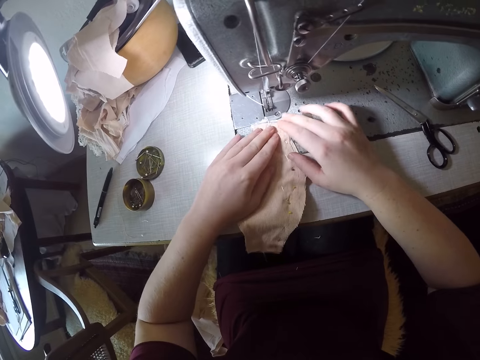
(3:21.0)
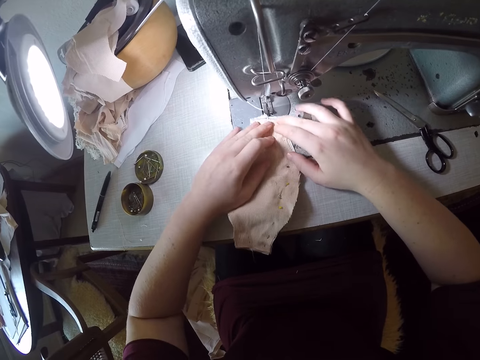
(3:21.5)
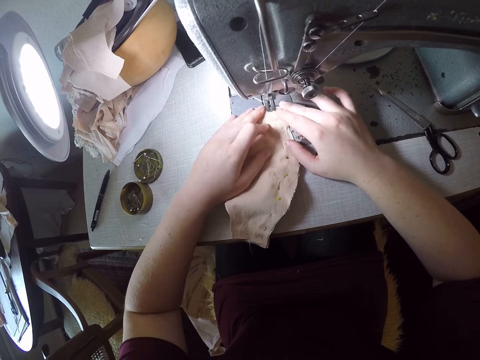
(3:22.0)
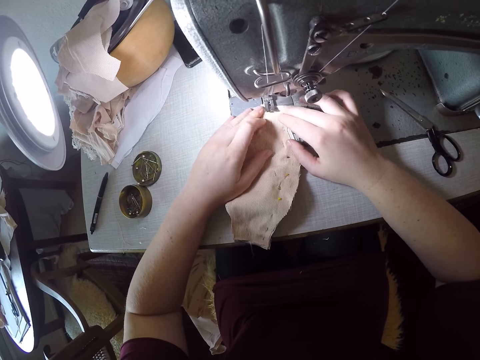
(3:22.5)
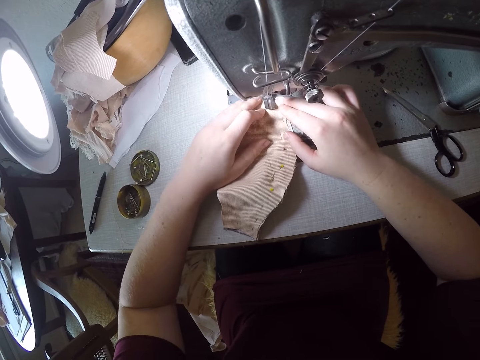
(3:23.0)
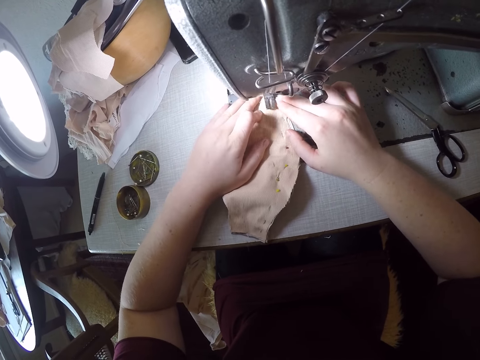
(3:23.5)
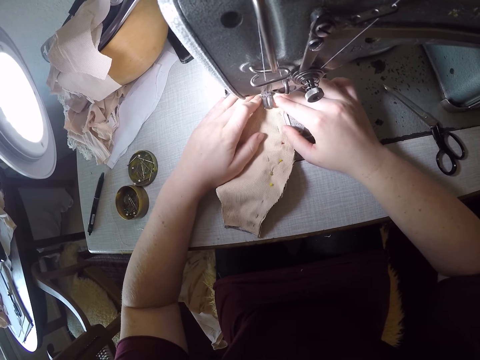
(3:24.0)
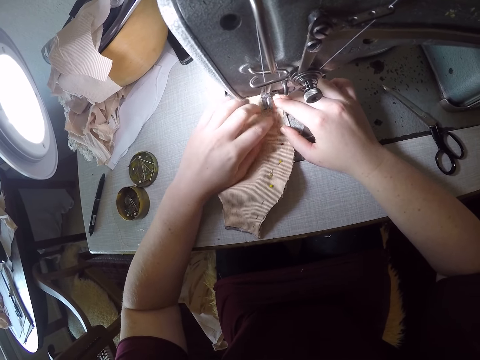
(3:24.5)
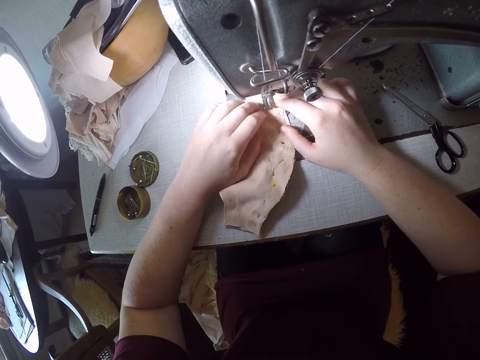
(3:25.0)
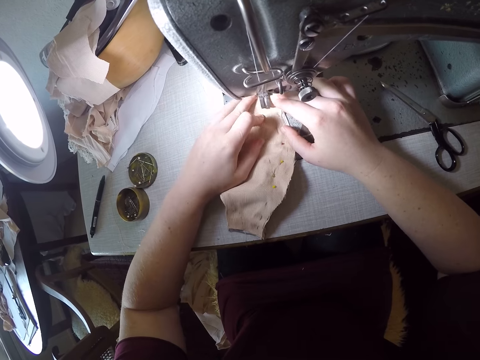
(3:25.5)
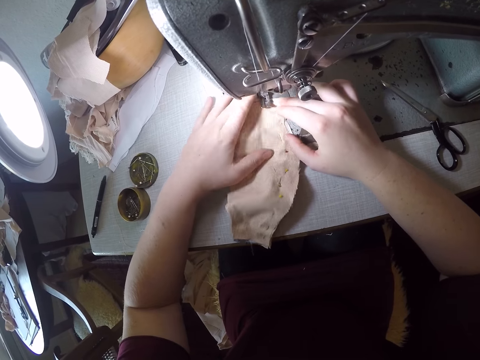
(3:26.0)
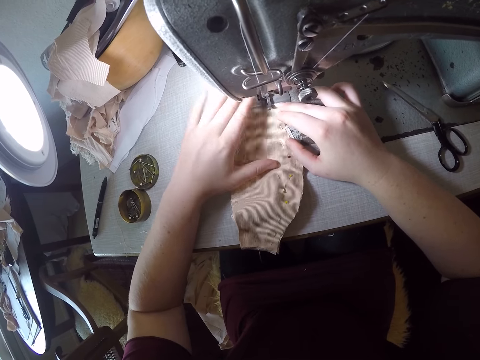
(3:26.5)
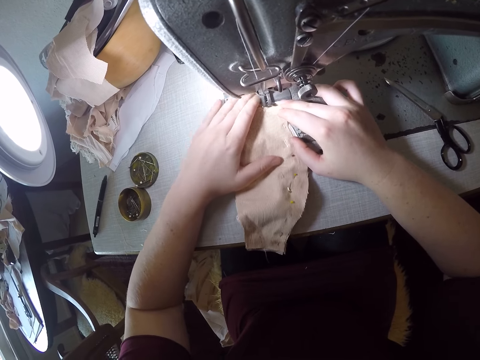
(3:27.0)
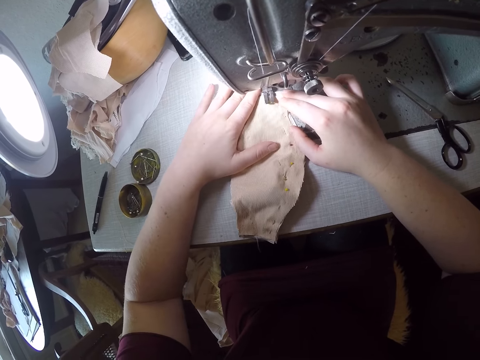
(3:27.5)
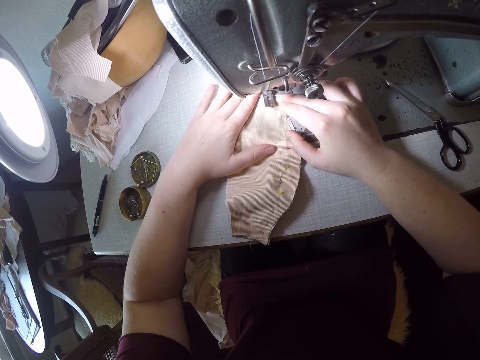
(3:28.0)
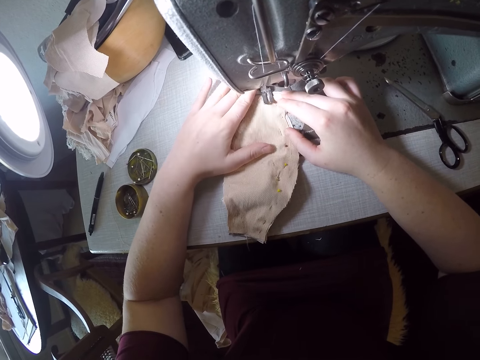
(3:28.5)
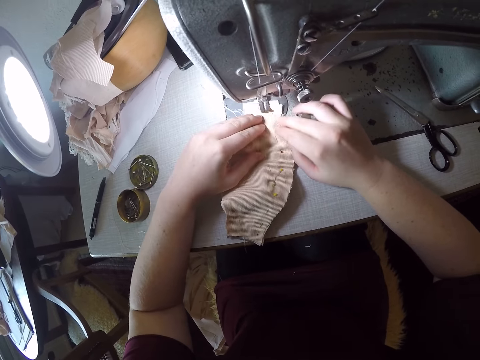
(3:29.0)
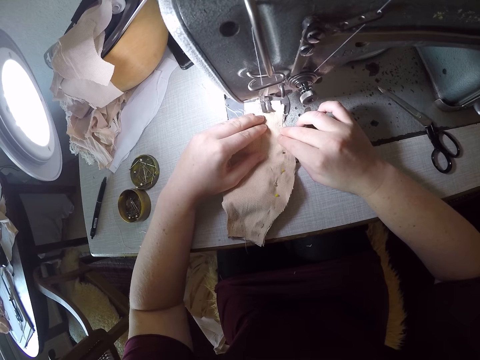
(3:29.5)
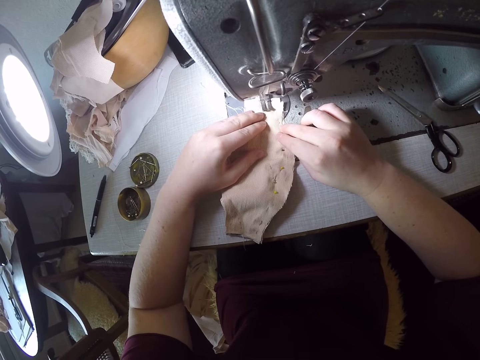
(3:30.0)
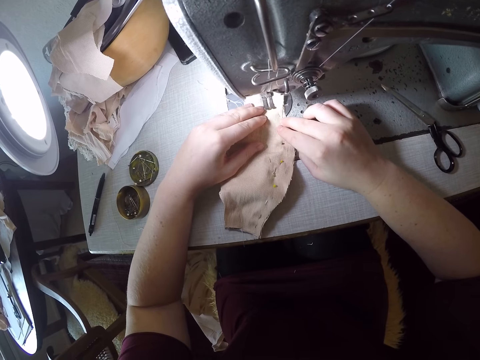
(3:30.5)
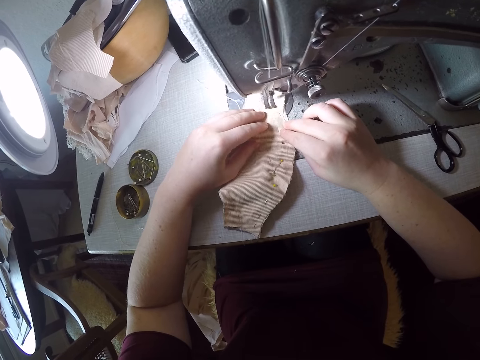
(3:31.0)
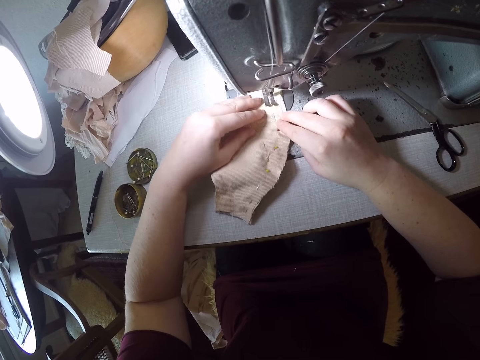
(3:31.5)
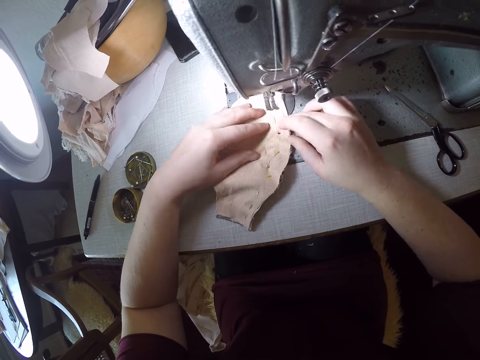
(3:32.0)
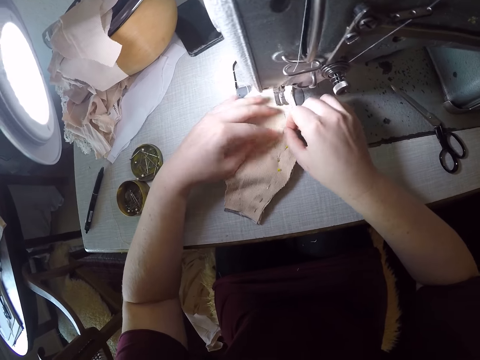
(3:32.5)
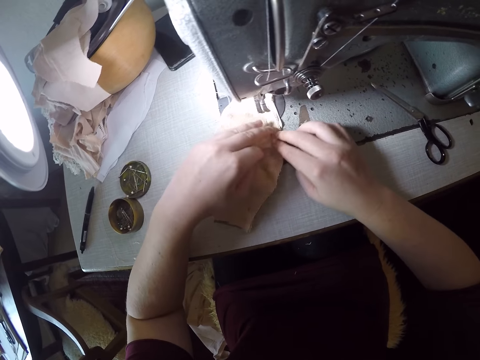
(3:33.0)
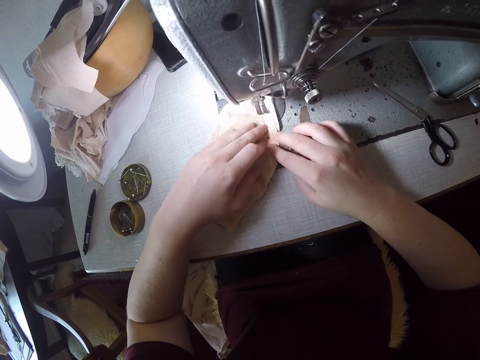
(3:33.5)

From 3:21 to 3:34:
The camera wearer puts the cloth under the presser foot. They push the cloth under the presser foot. They sew the material with the sewing machine.

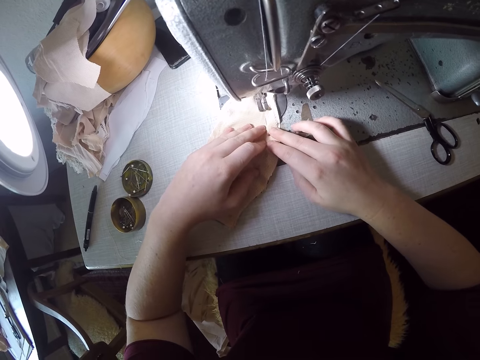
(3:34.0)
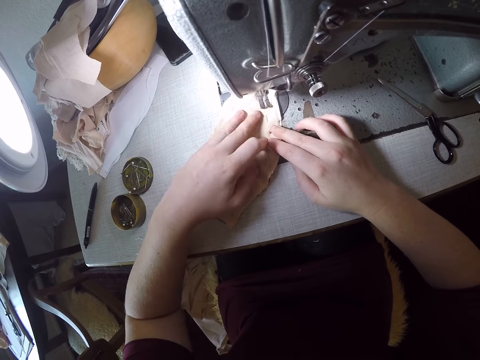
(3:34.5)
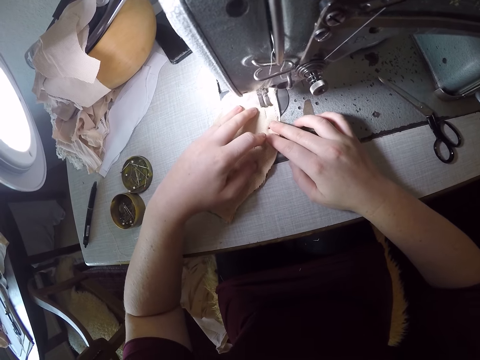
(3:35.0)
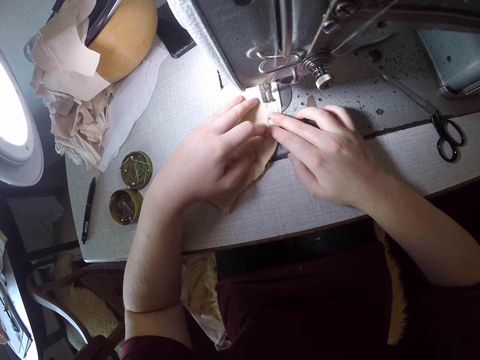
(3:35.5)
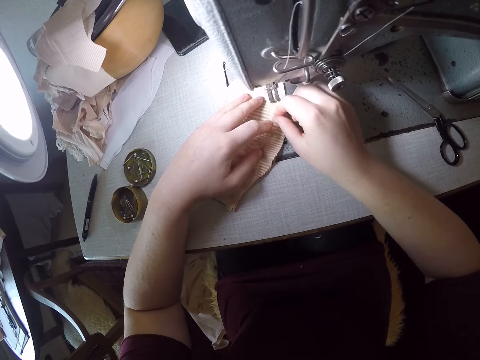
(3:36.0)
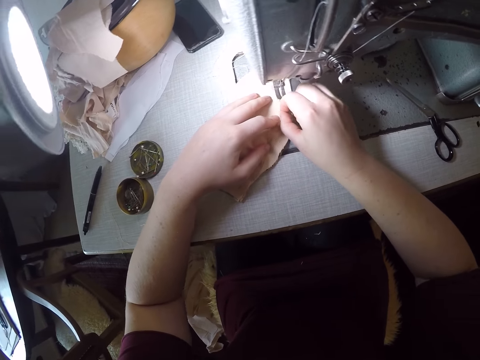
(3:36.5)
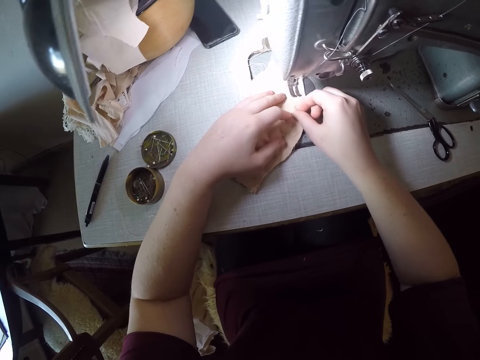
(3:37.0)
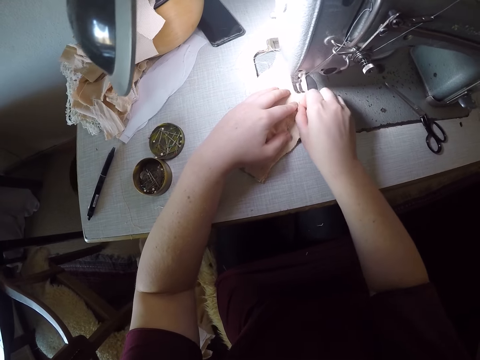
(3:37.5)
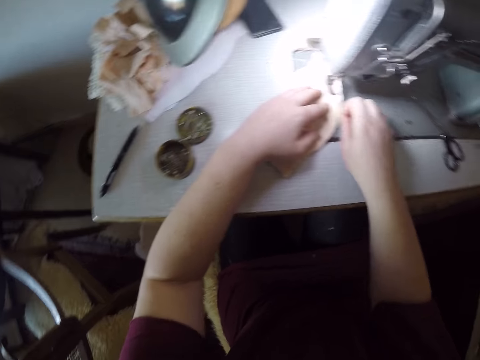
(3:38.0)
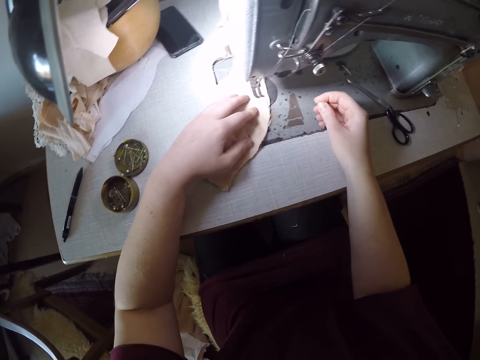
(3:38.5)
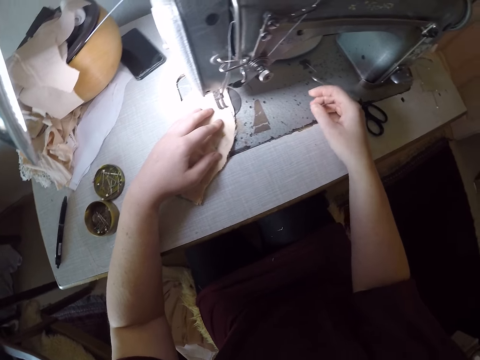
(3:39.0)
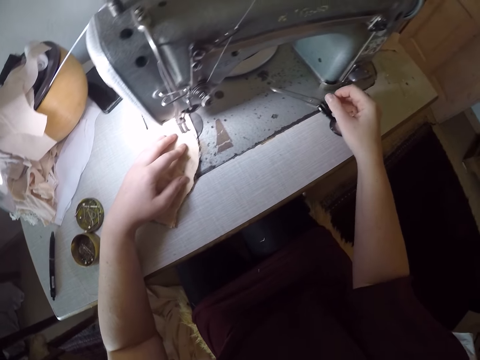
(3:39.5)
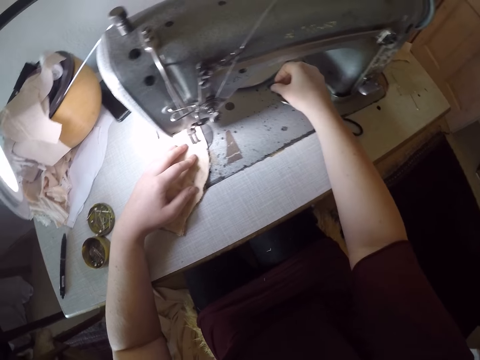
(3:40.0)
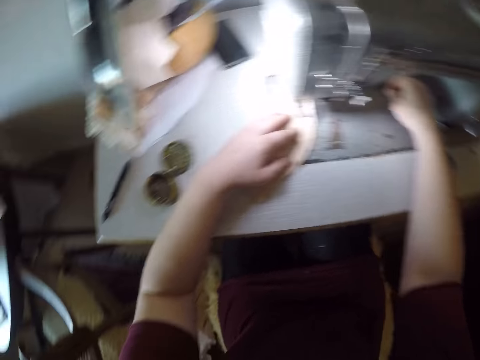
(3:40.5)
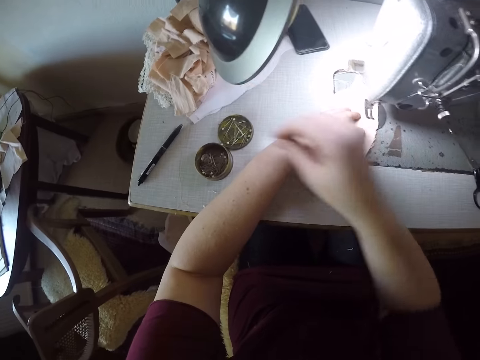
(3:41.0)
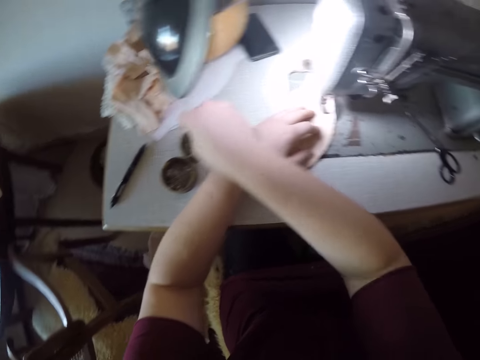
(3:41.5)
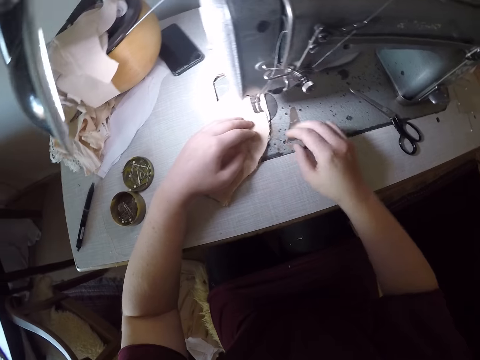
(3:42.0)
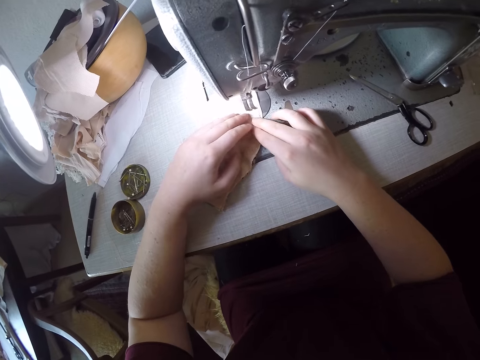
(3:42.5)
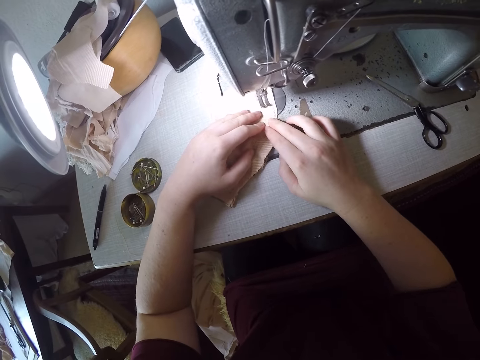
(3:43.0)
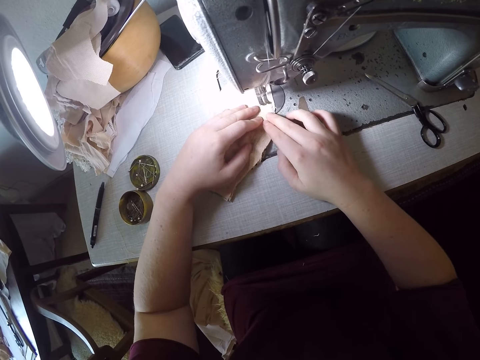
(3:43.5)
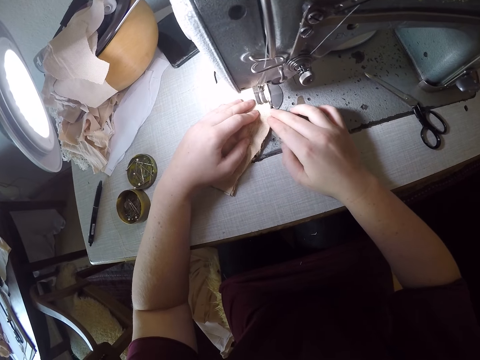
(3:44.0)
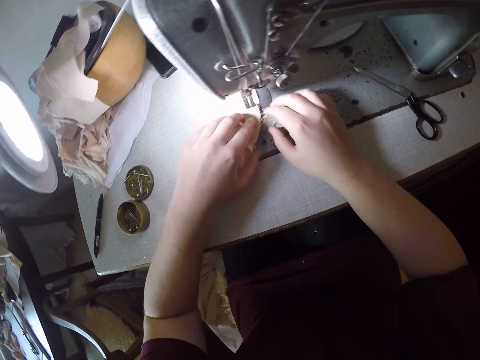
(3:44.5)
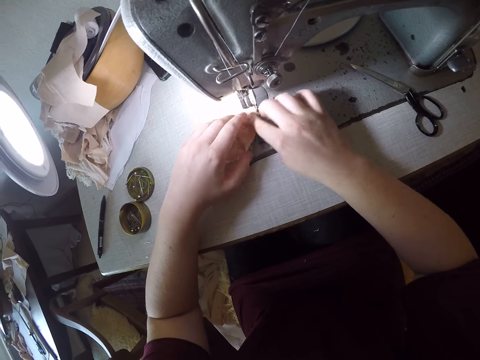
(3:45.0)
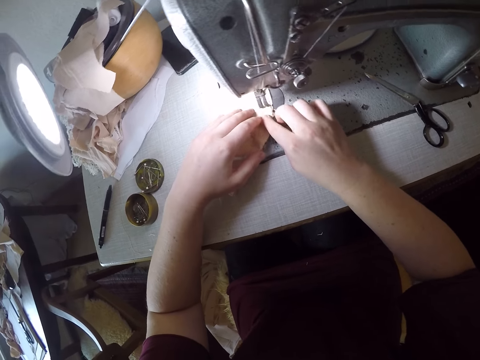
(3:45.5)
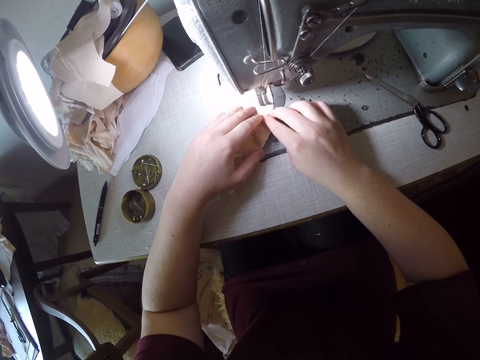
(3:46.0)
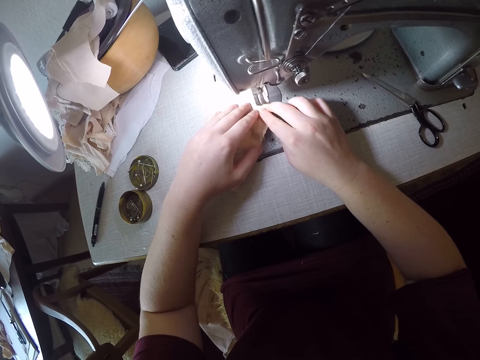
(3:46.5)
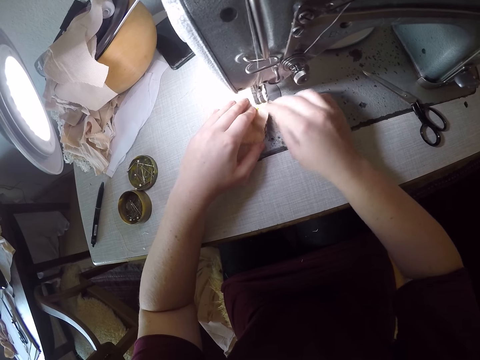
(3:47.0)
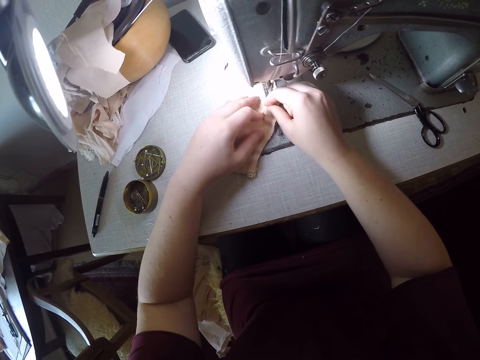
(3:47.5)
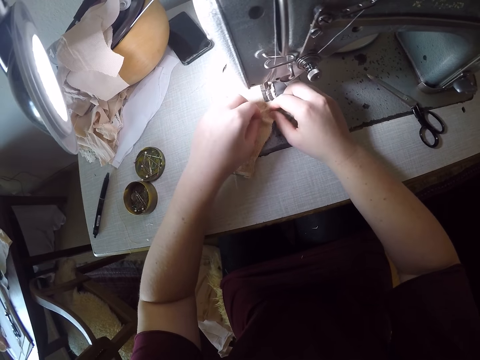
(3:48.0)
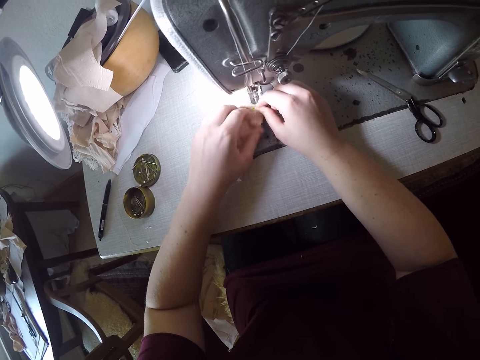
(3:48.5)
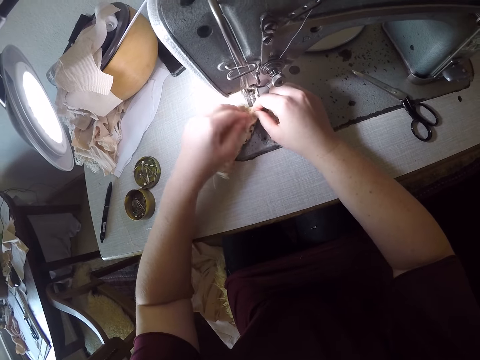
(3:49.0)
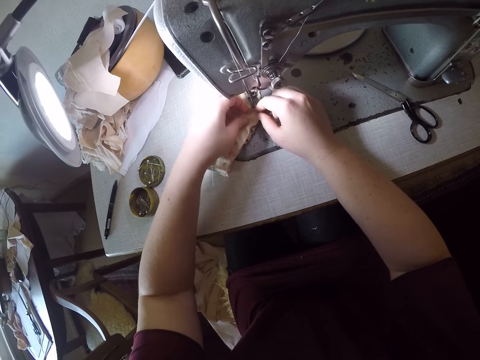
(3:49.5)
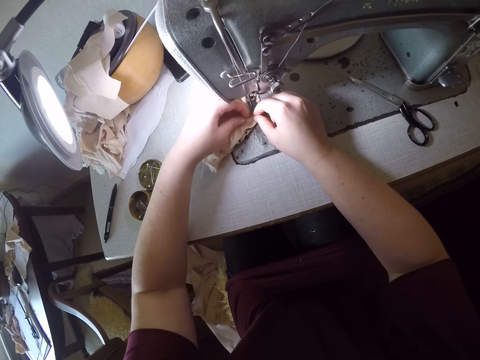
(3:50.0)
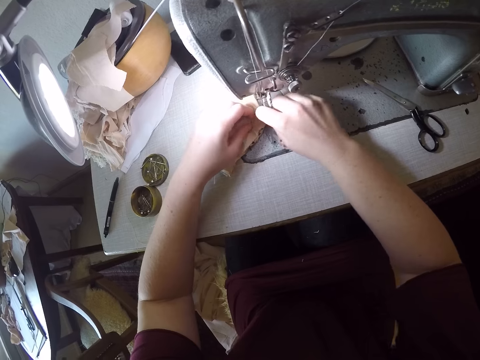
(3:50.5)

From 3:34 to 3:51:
The camera wearer removes a pin from the material. They drop the pin in the container. They sew the material with the sewing machine. They touch the cloth.
